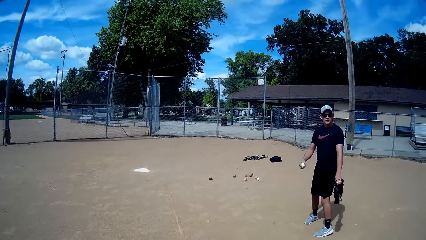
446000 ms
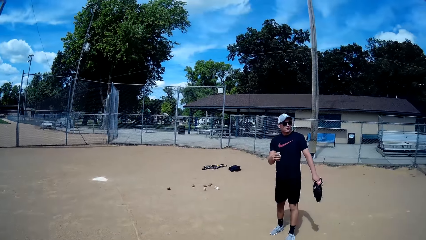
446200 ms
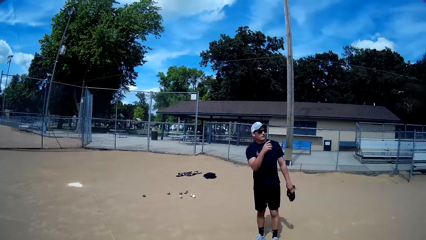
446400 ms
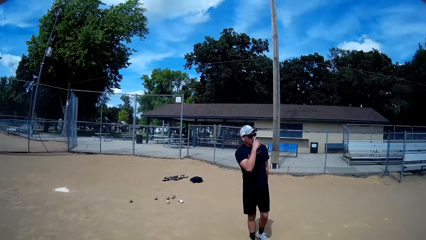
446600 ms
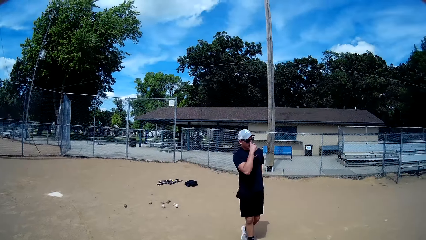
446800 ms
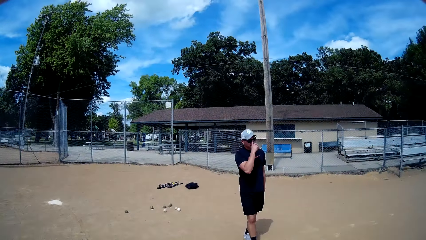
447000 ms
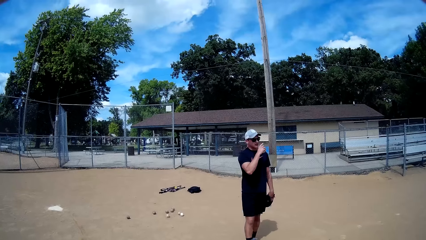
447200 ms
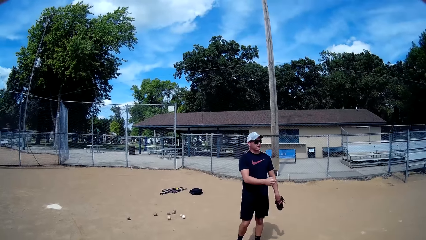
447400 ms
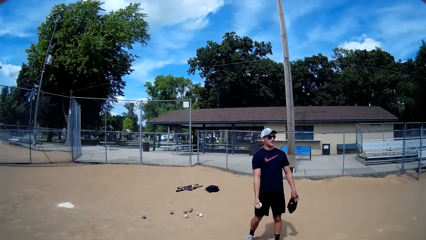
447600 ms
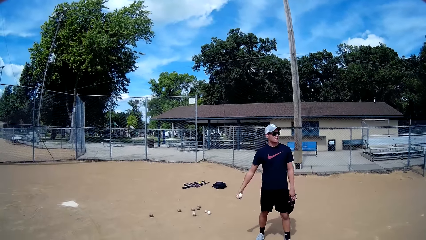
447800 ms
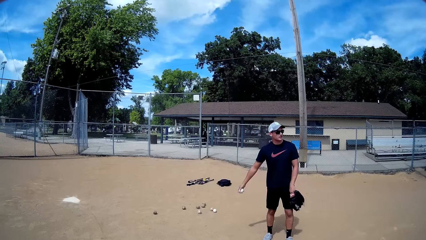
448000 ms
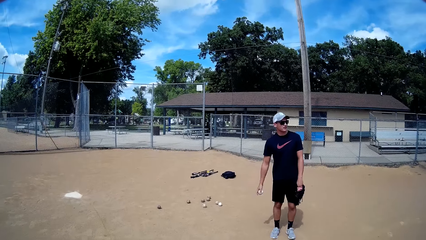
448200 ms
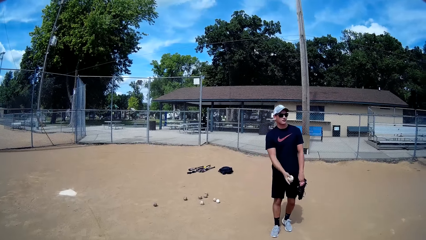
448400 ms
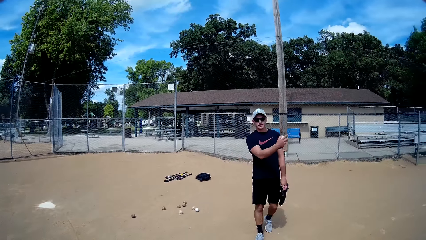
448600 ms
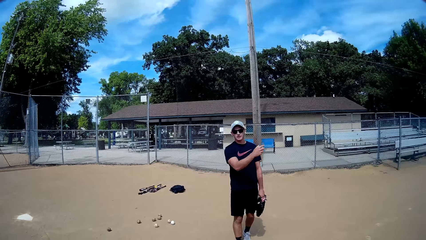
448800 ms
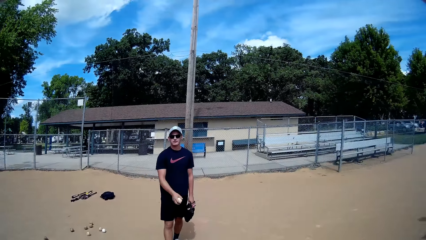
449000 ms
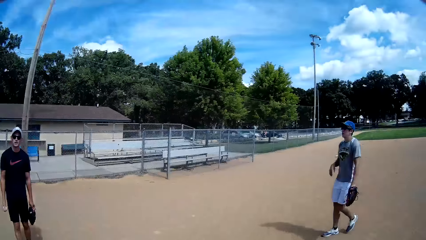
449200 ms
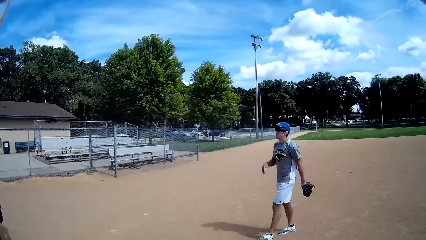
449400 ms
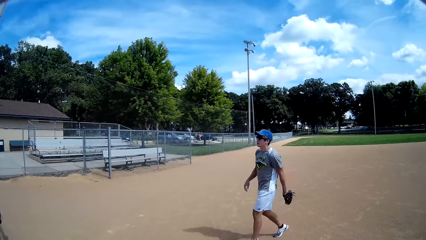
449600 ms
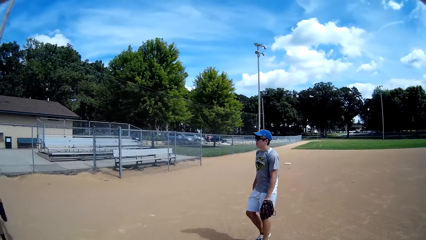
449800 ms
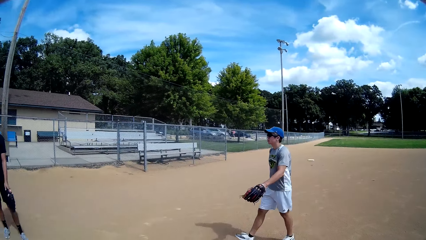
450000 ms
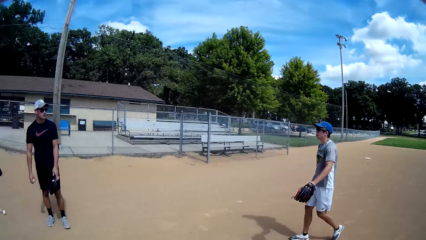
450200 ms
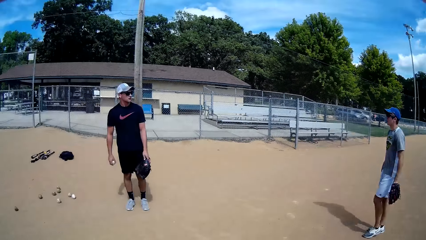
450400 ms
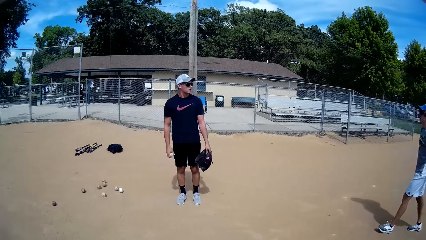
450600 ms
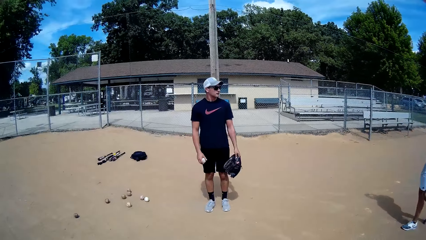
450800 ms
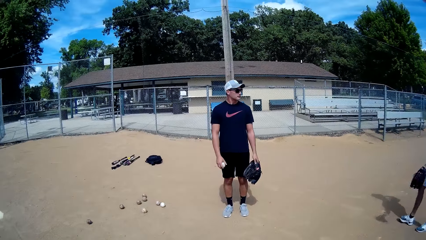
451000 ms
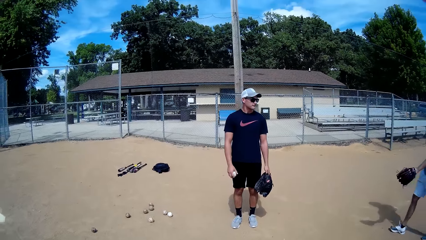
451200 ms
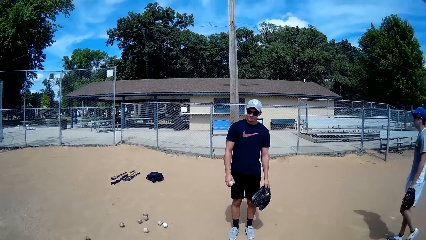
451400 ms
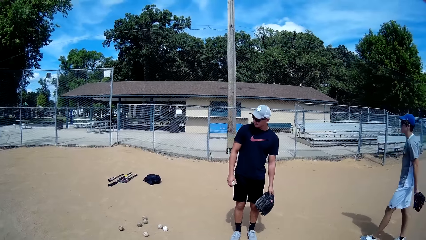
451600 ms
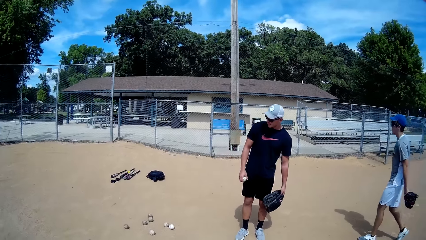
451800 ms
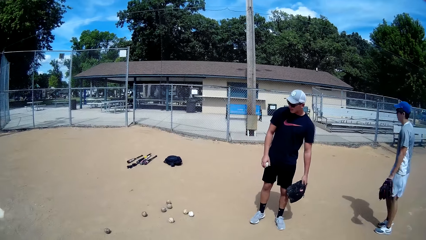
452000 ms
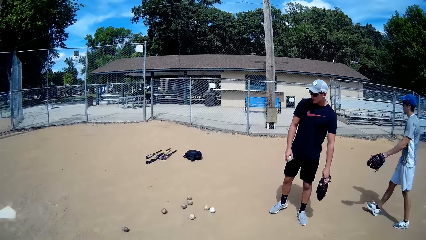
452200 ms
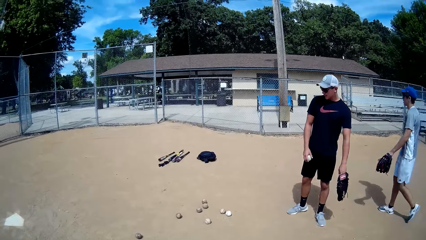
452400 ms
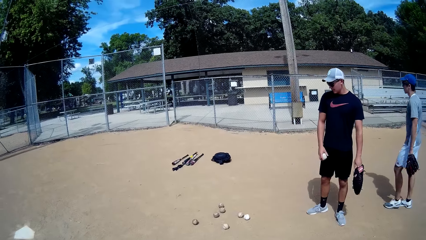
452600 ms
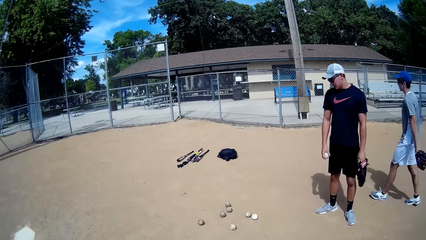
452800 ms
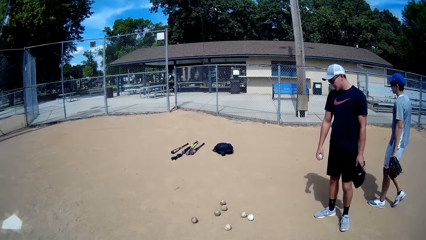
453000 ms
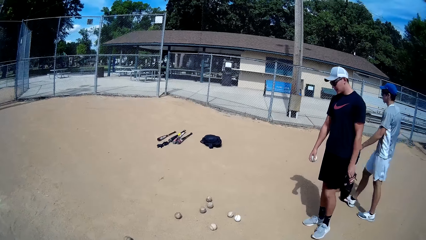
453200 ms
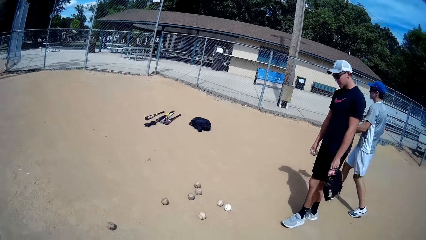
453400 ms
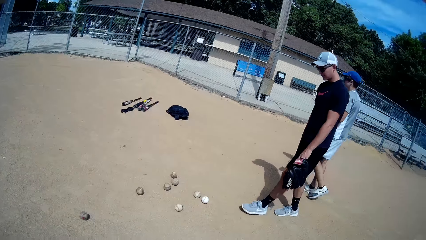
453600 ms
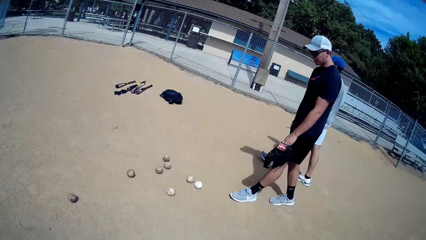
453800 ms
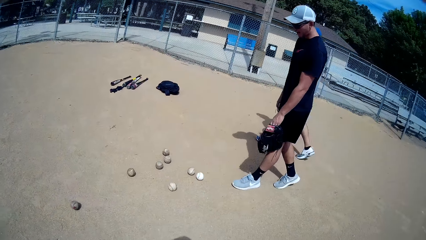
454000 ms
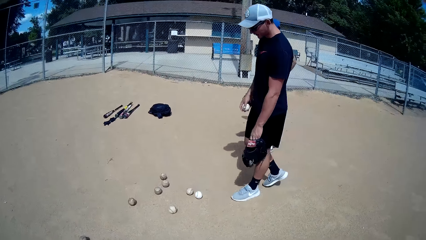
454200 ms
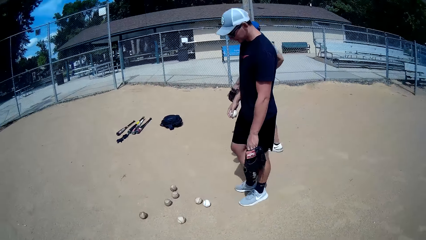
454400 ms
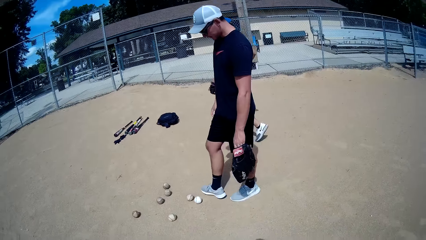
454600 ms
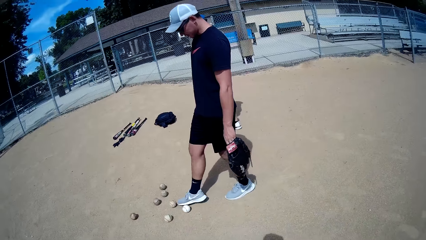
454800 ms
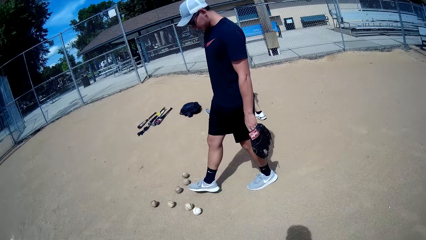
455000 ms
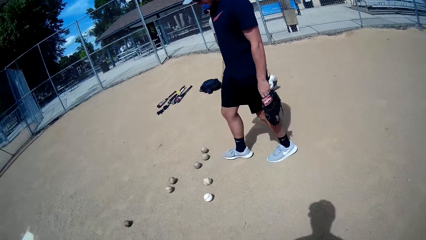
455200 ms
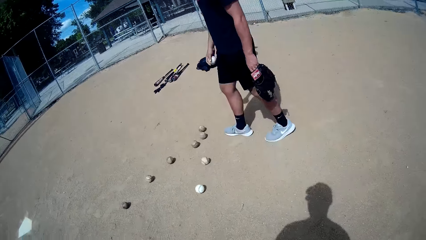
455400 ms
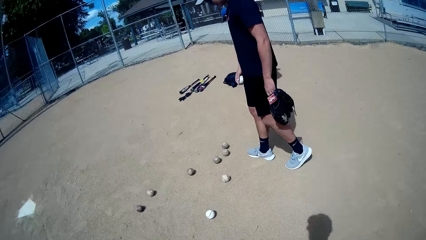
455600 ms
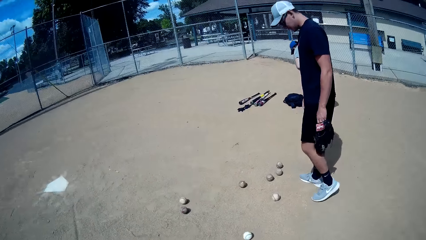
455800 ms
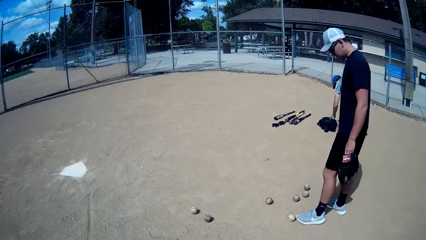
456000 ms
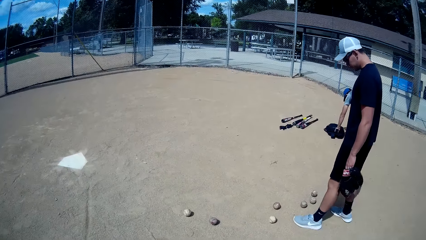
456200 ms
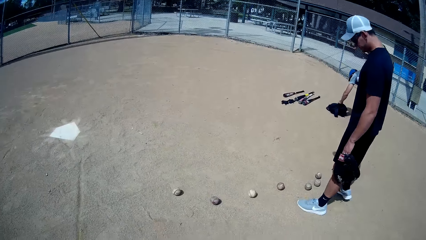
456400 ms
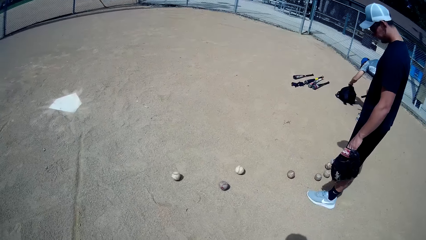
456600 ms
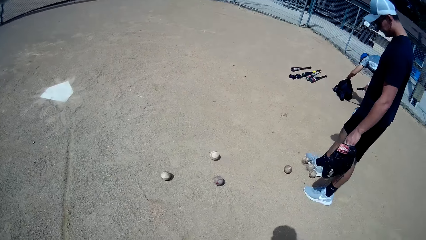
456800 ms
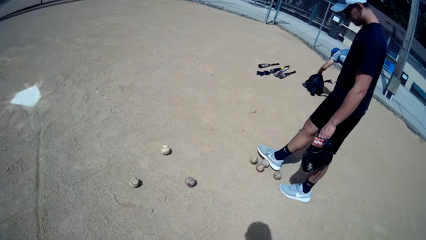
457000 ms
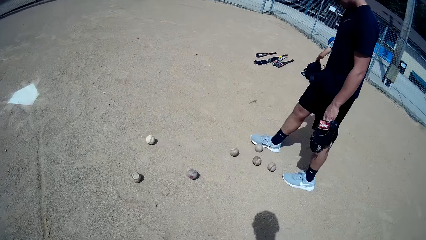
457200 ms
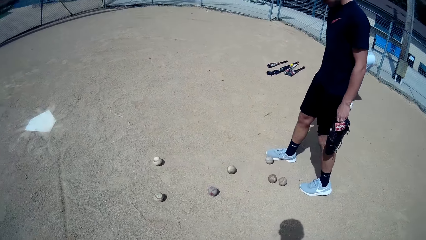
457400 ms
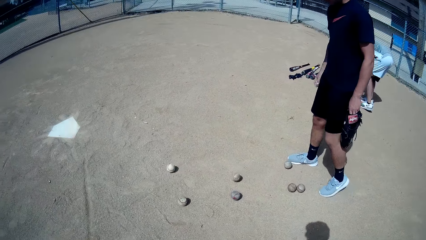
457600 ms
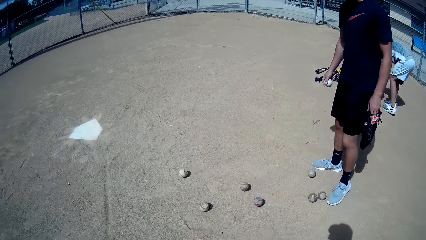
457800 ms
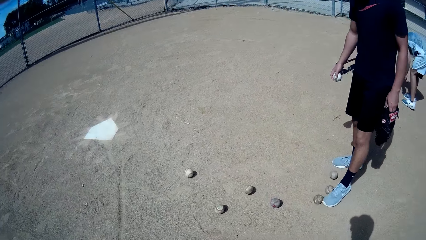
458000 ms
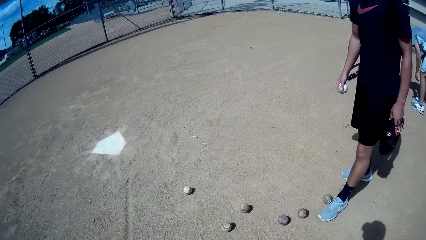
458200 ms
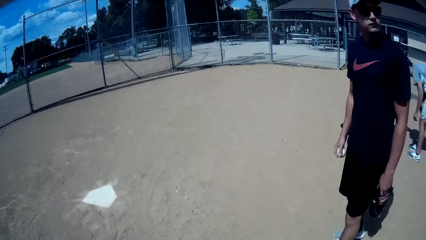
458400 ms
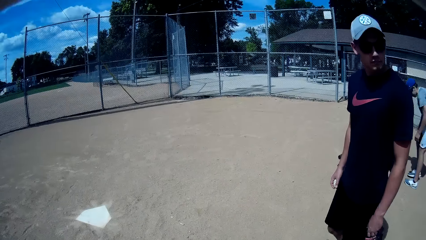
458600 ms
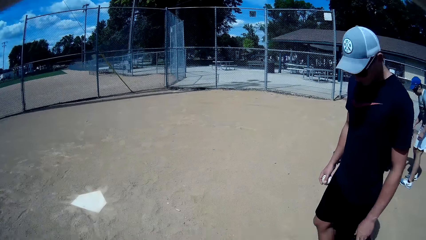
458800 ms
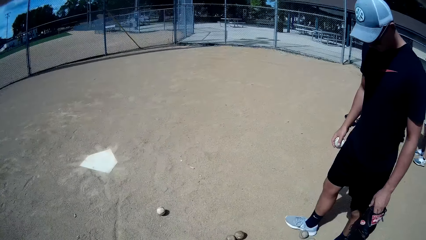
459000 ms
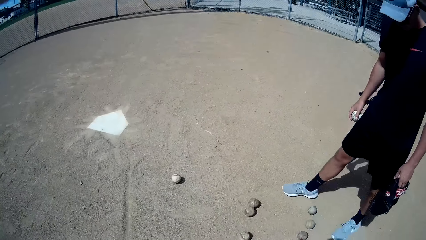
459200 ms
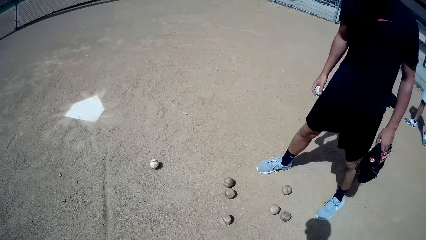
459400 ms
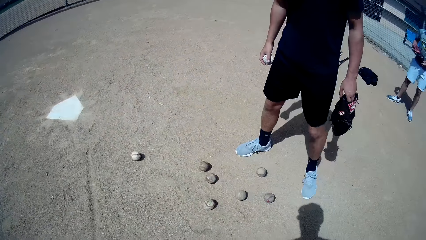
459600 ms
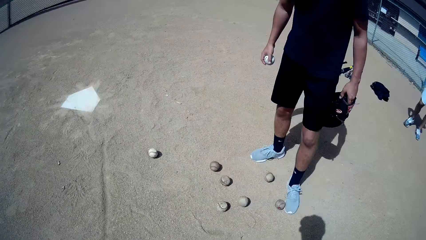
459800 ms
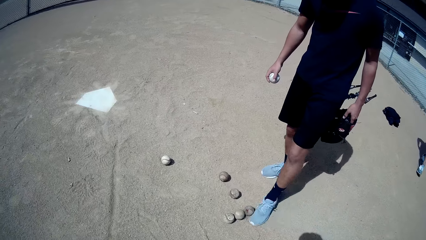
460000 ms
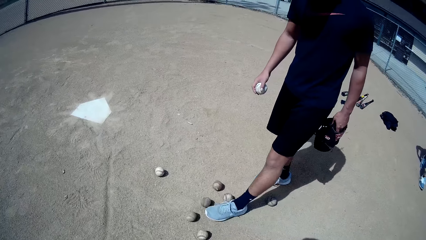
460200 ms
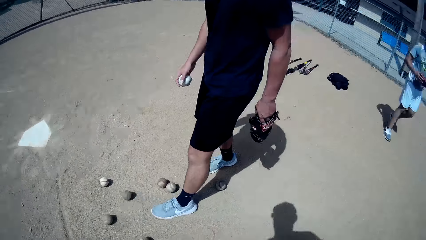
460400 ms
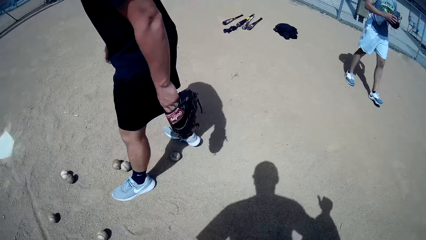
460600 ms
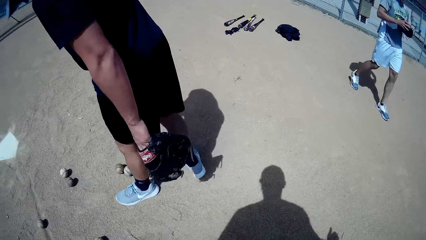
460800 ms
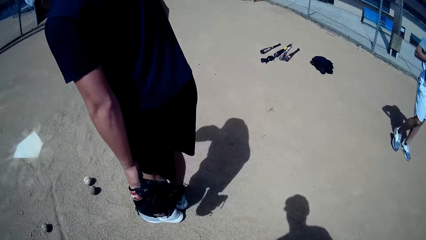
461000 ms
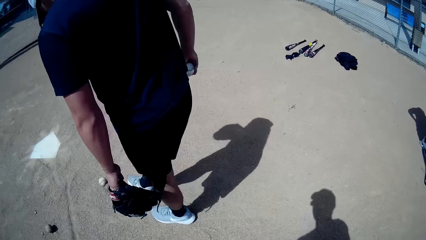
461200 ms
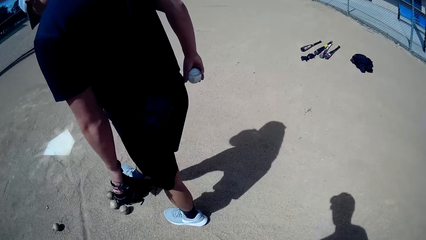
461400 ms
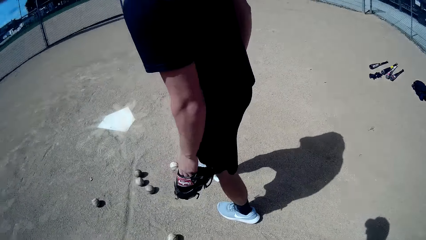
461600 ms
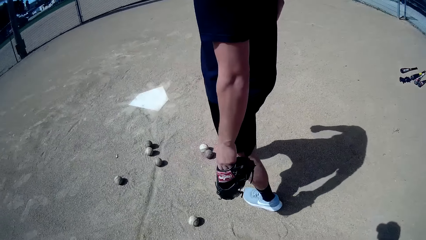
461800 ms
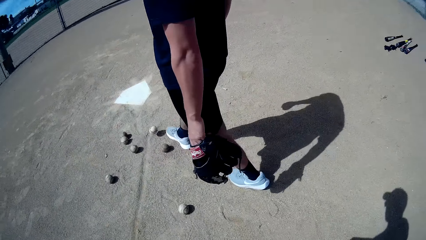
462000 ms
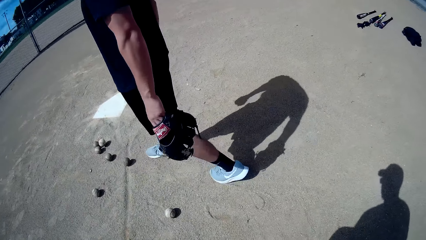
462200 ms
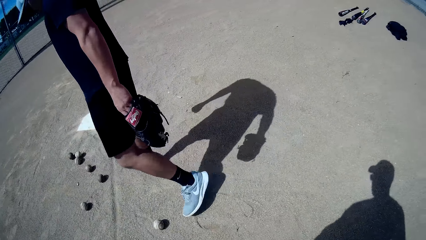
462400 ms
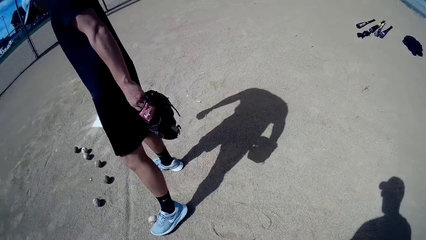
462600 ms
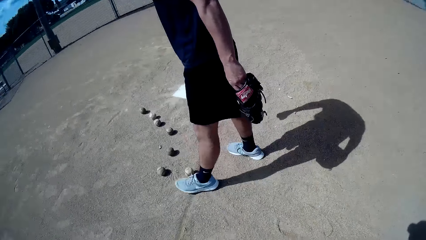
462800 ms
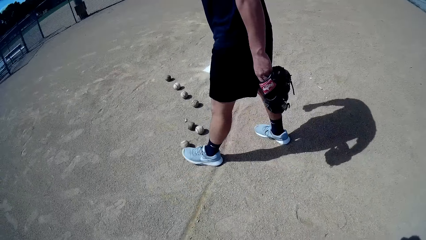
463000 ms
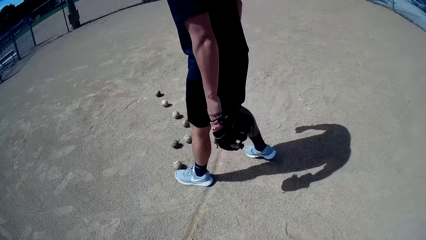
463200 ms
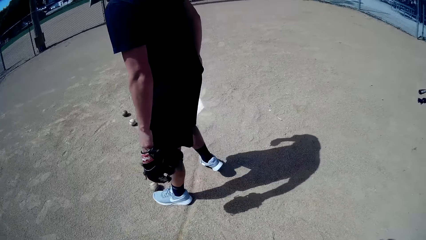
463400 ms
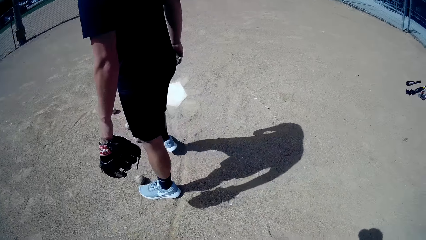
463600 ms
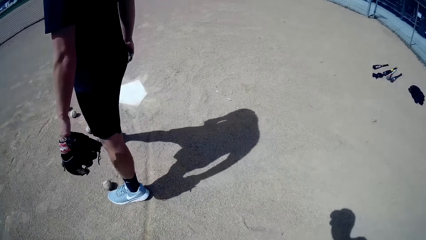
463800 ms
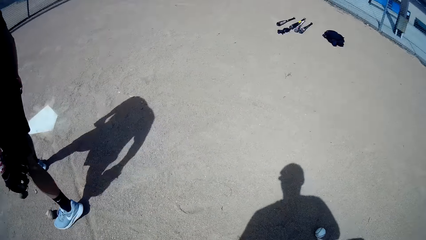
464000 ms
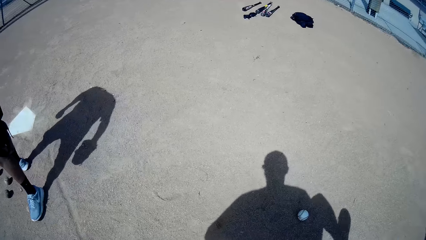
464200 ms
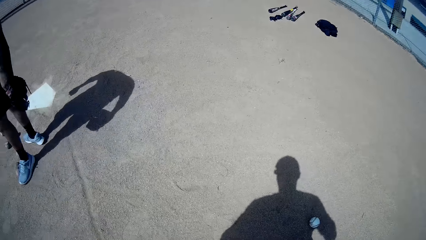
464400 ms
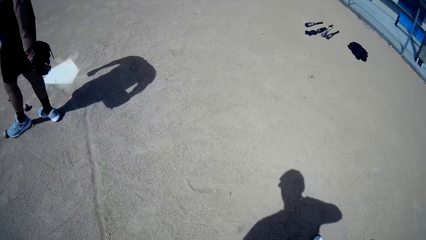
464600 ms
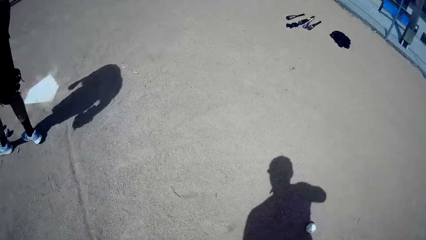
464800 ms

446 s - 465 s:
A man touches the face. Another man talks. The first man kicks some balls on the ground towards the gate. The other man puts his baseball glove into a bag on the ground and picks up the glove. He walks away from the bag.
